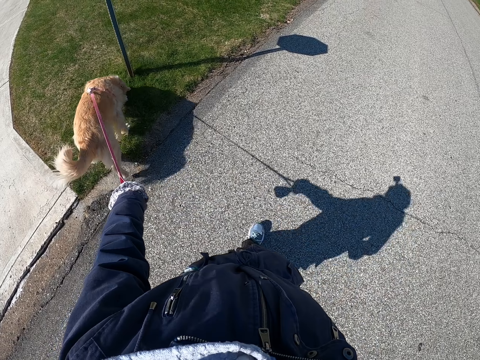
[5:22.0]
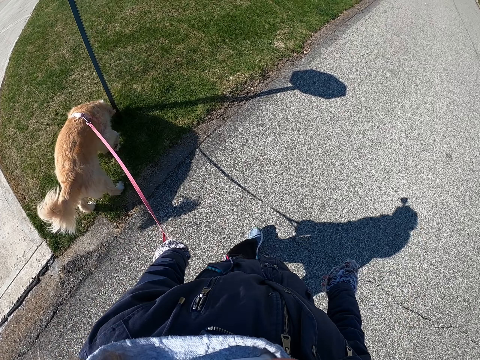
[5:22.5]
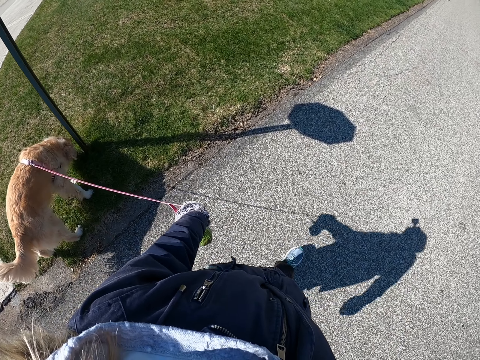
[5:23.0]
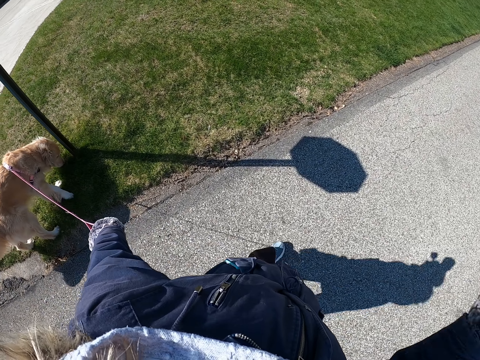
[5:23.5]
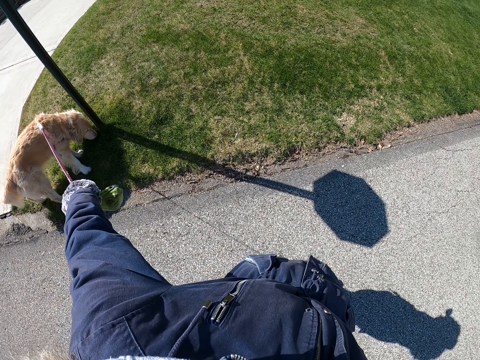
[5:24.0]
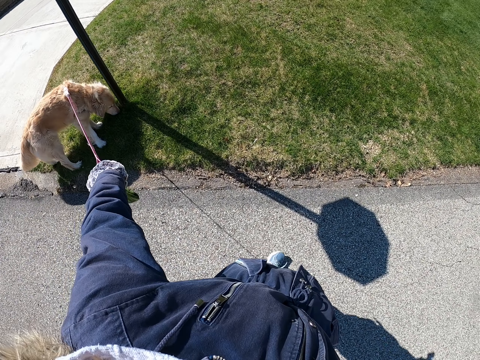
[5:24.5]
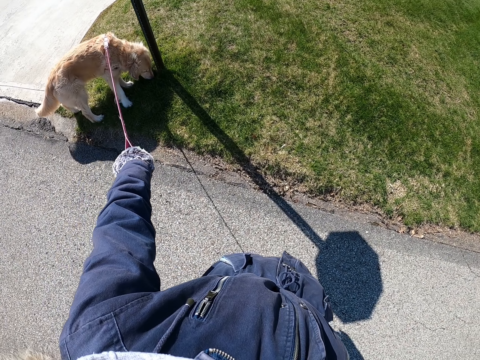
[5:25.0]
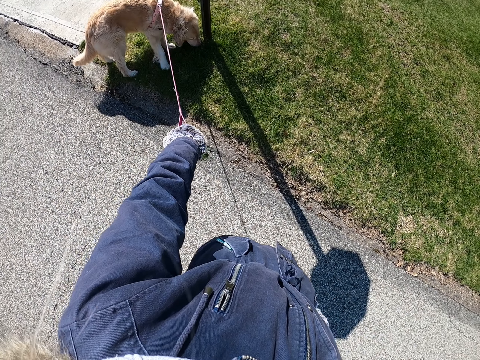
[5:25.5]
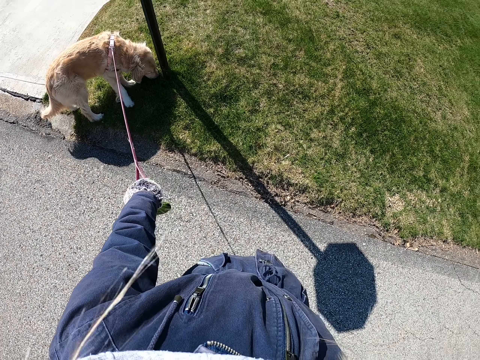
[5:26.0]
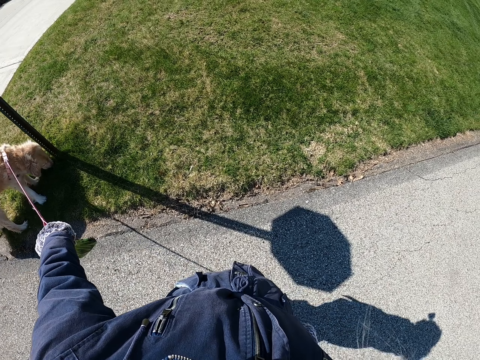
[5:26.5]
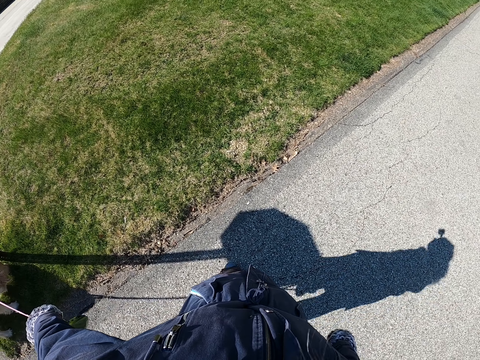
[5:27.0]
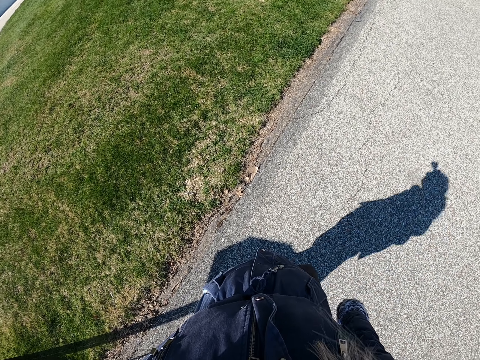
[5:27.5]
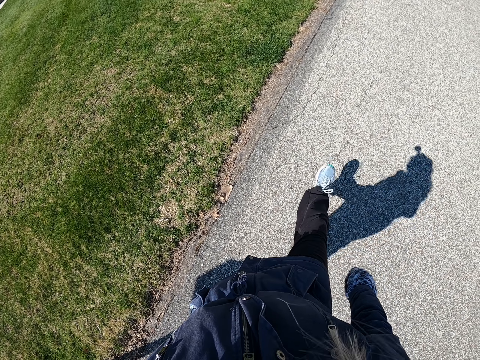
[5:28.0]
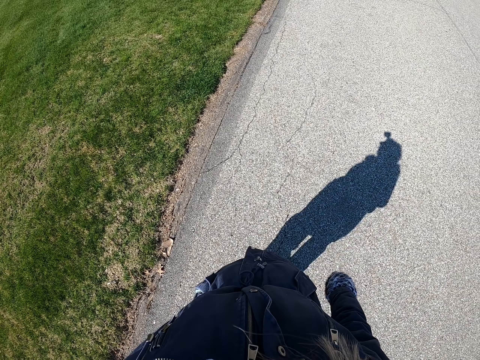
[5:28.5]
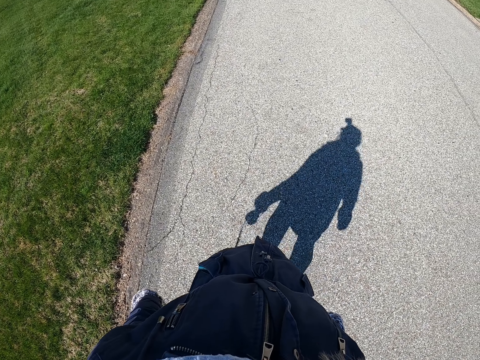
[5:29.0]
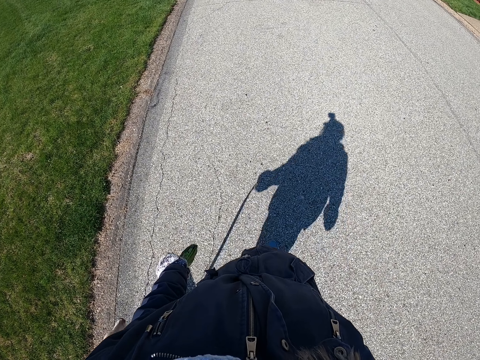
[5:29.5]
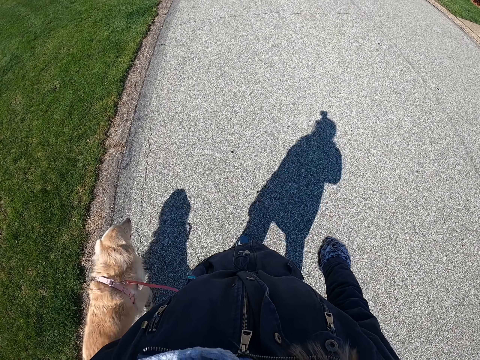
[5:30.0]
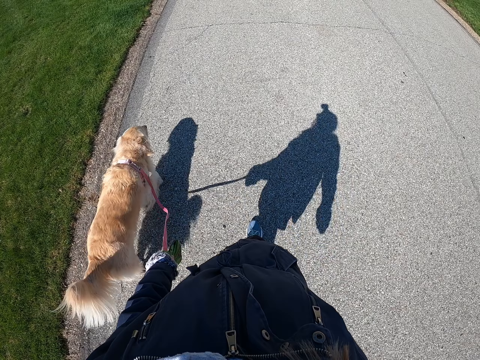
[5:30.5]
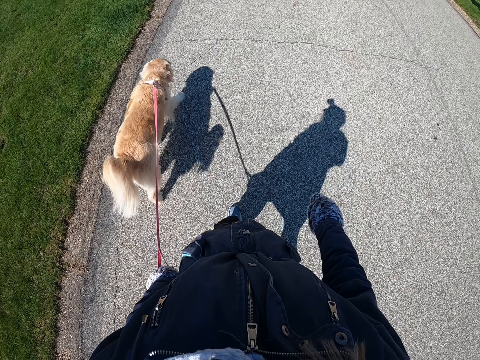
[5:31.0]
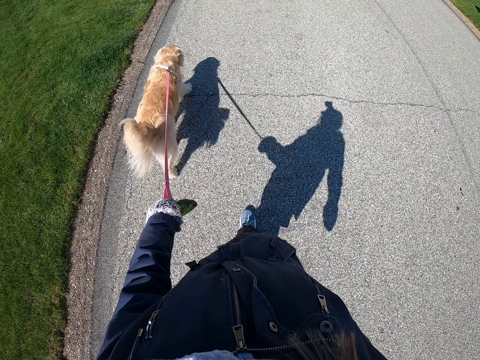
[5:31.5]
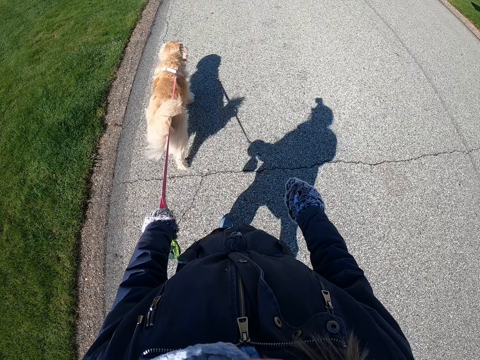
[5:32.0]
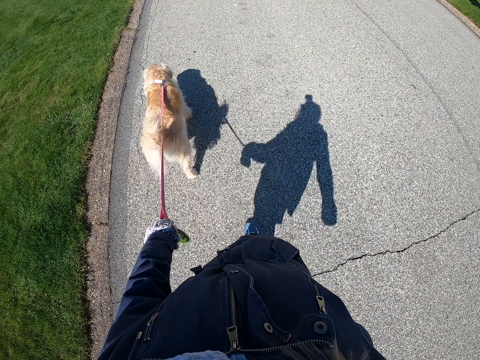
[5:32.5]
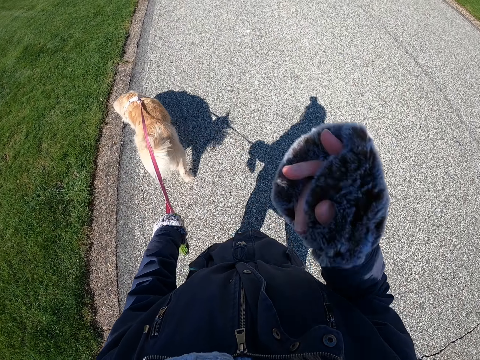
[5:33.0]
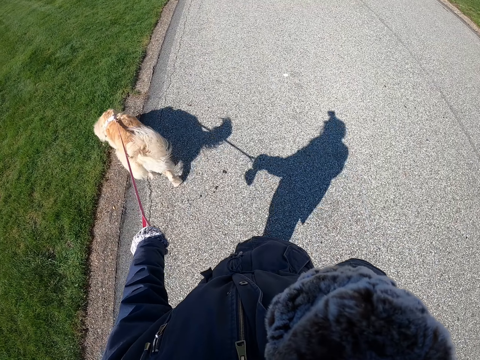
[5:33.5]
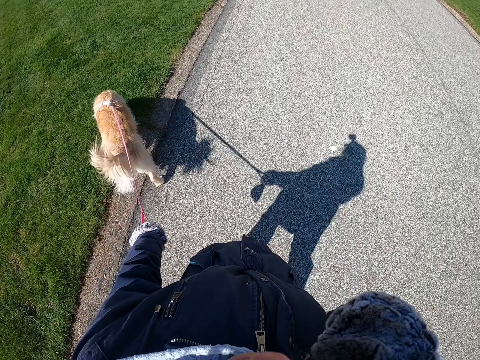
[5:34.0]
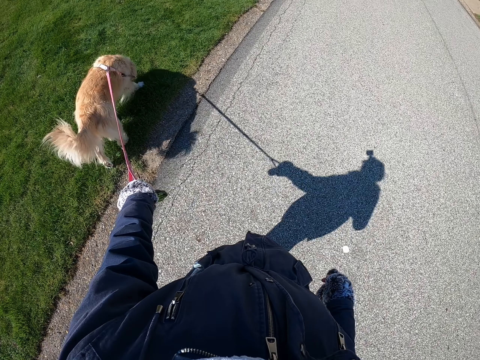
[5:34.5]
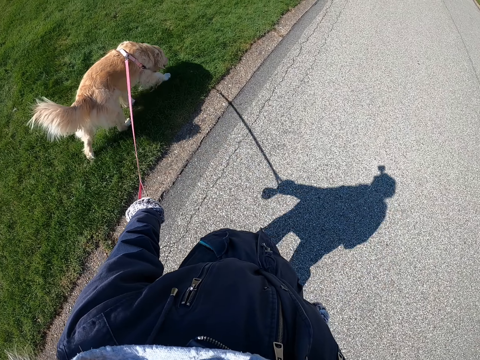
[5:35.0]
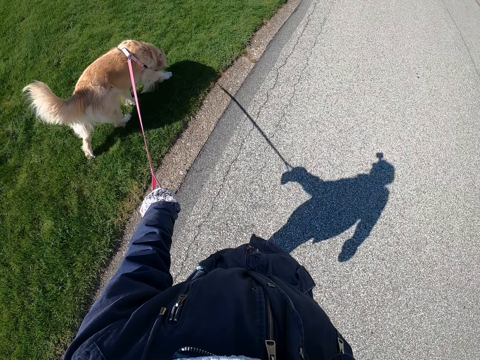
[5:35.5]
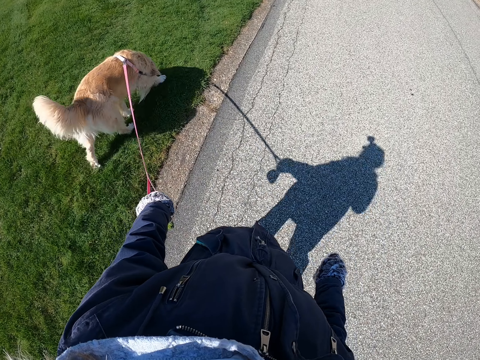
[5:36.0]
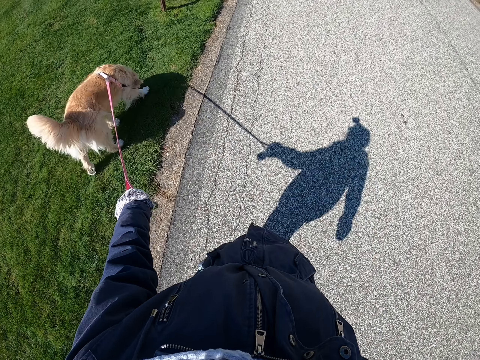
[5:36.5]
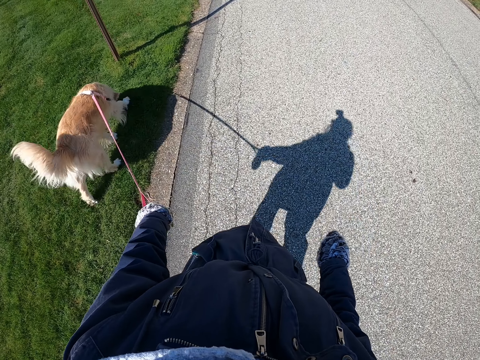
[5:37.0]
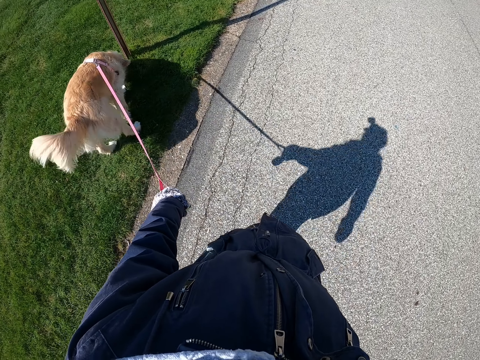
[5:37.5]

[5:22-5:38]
The camera wearer looks around. They stop walking. They move the dog leash with their left hand. They walk with a dog on the road. They raise their right hand. They touch the eye with the right hand. They walk with the dog on the road.

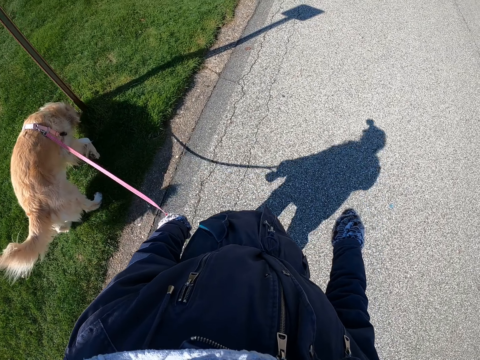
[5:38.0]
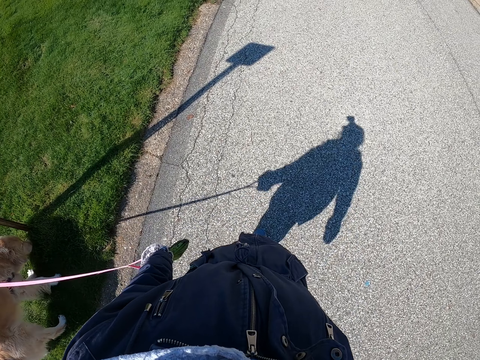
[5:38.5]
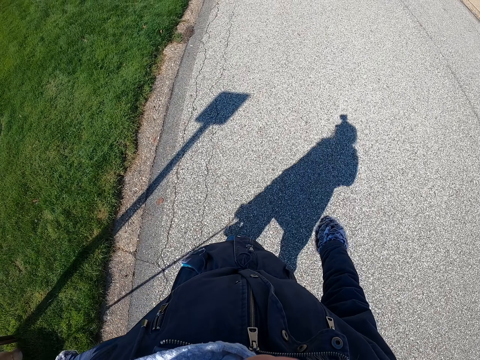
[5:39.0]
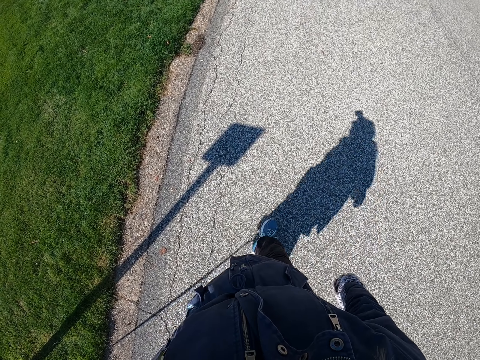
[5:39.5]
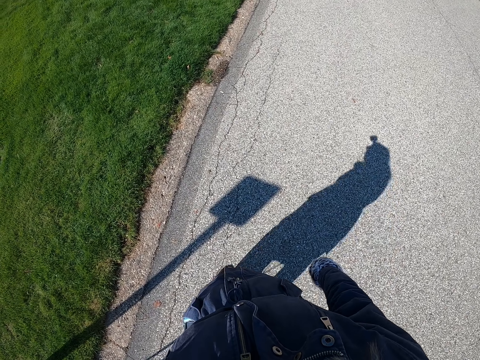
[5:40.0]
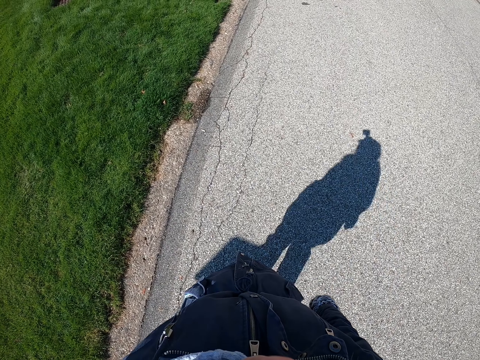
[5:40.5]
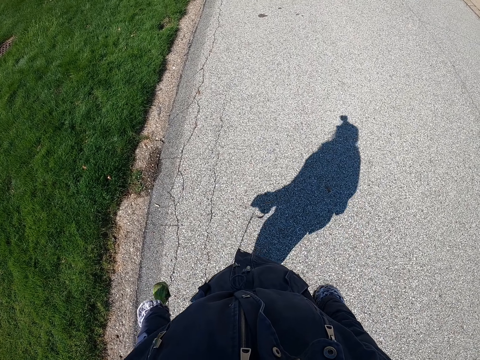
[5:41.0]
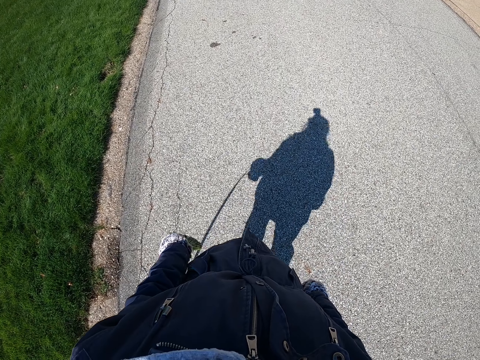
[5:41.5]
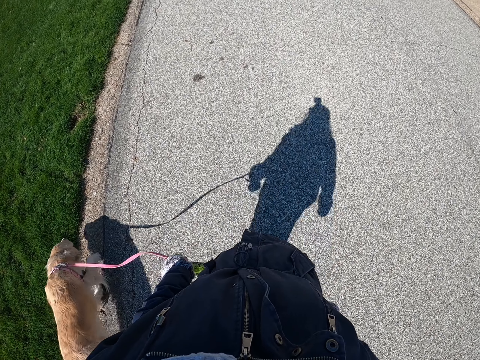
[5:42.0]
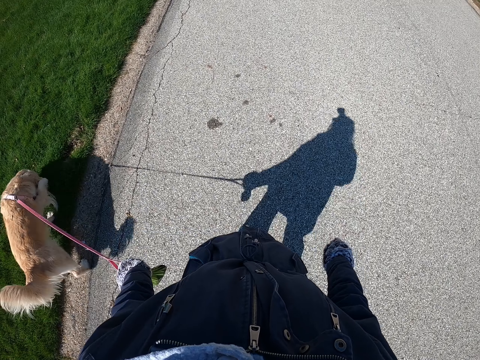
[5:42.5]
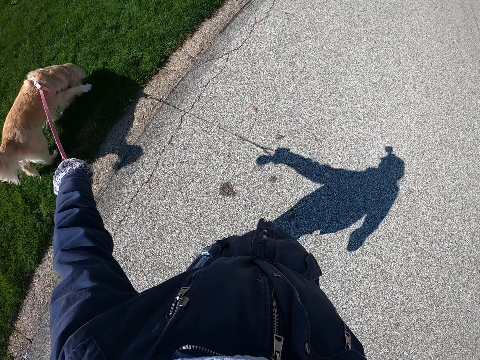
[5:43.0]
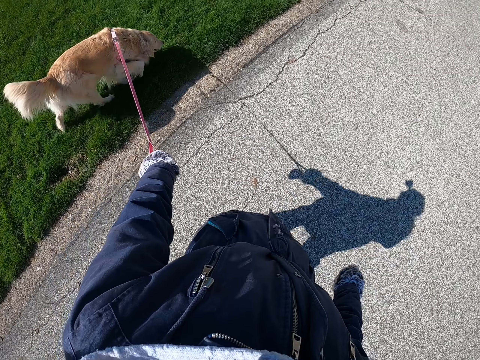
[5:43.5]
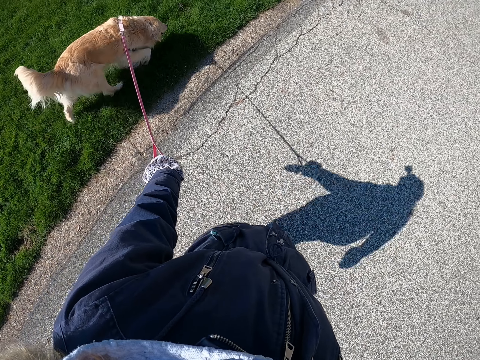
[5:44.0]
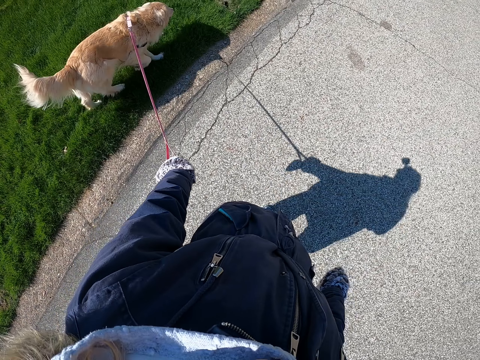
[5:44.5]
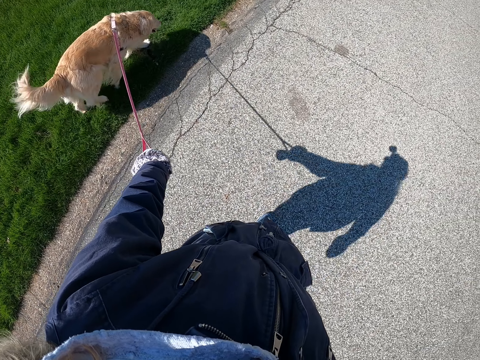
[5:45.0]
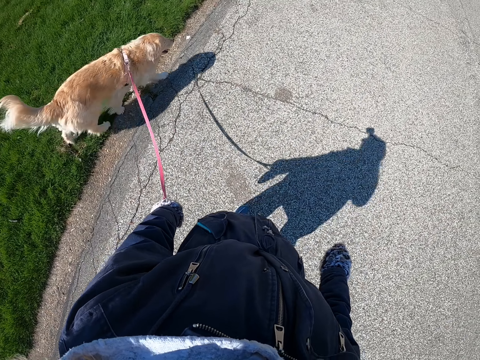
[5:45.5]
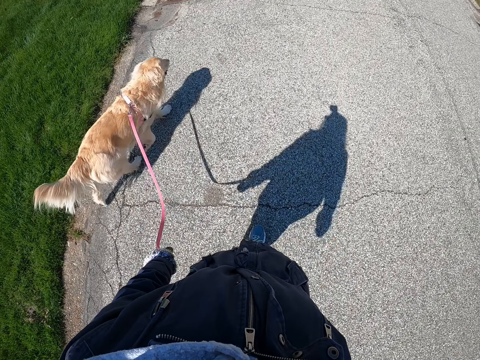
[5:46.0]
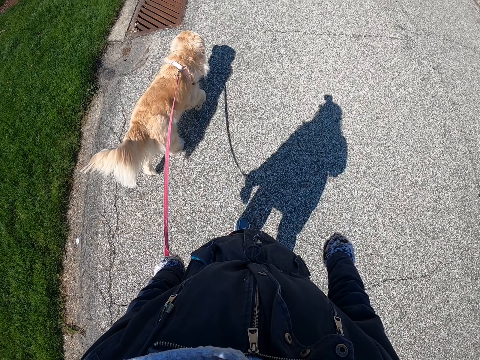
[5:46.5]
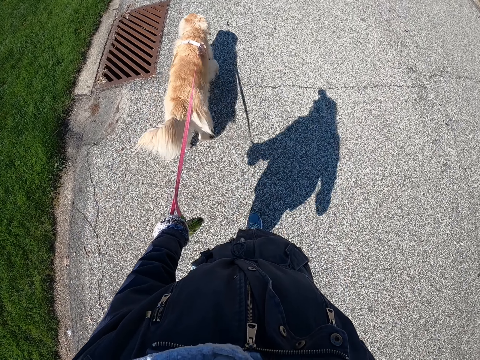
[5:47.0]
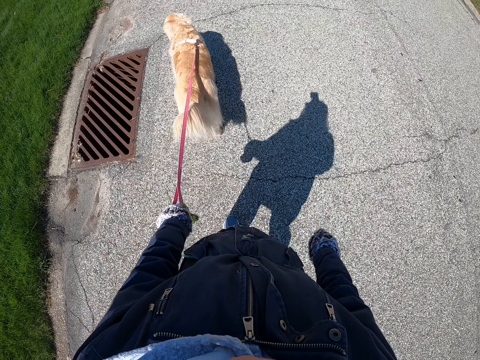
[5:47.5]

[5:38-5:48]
The camera wearer moves the dog leash with his left hand. He pulls the dog with a rope. He walks with the dog on the road.
